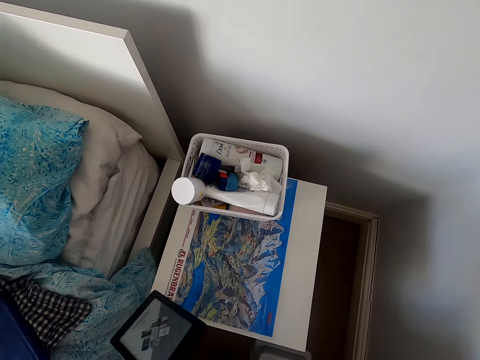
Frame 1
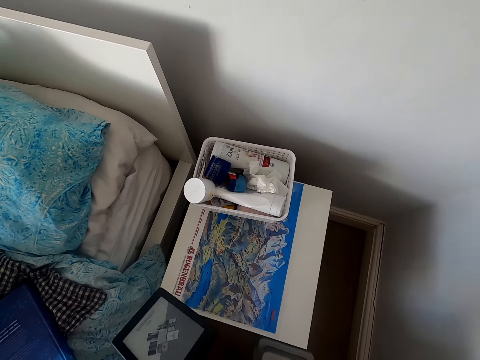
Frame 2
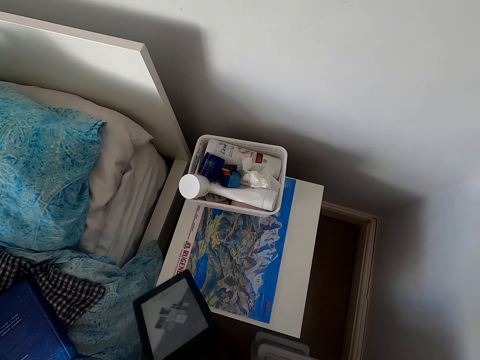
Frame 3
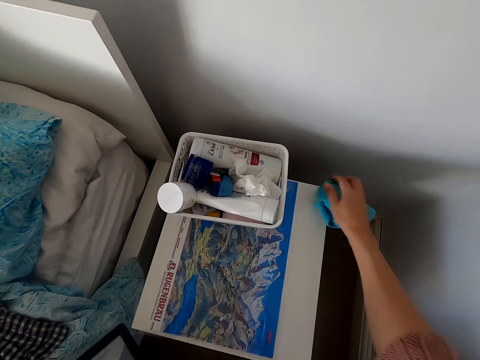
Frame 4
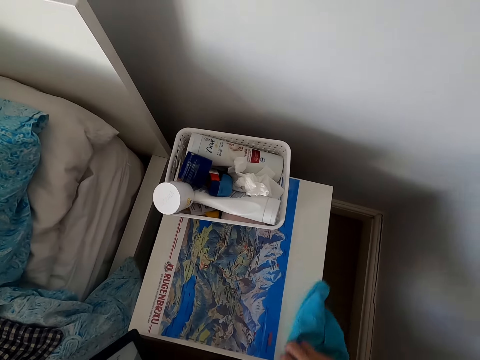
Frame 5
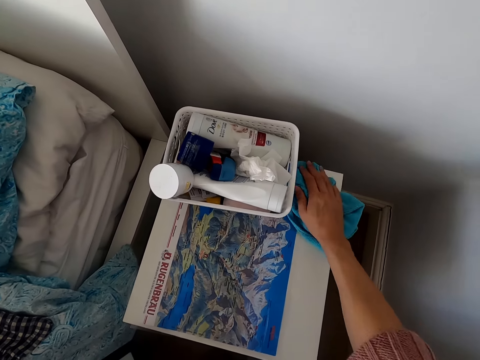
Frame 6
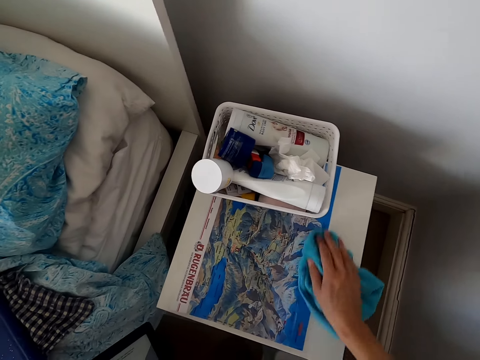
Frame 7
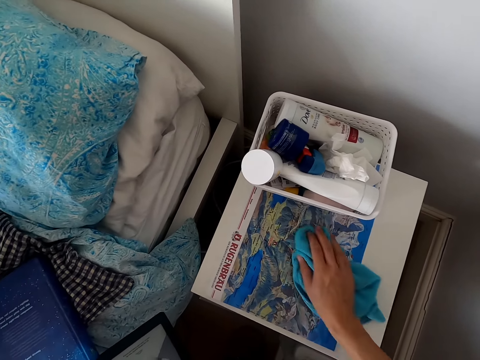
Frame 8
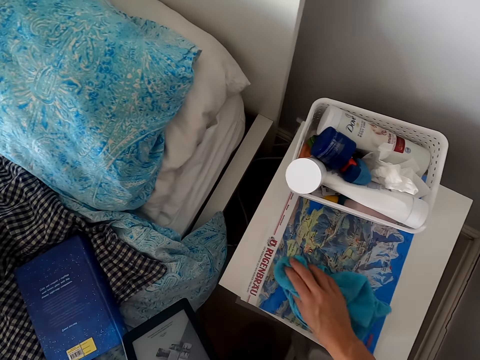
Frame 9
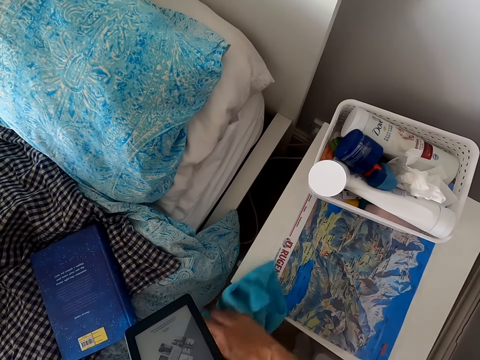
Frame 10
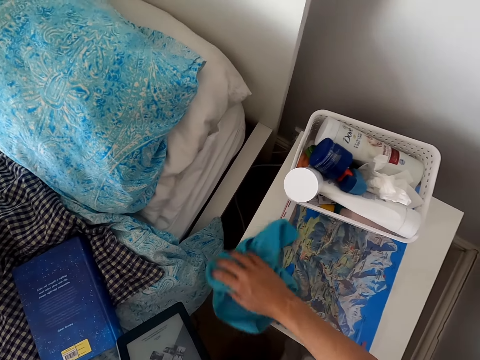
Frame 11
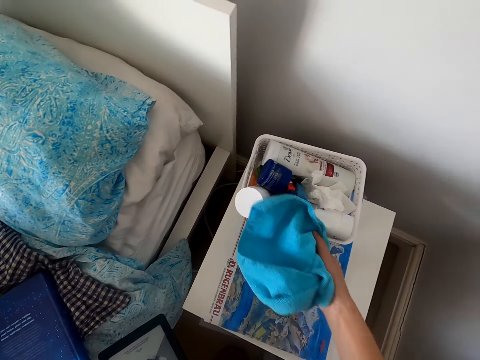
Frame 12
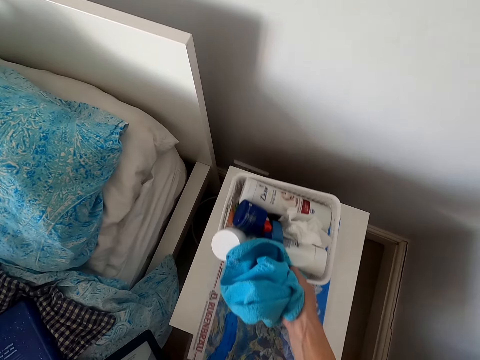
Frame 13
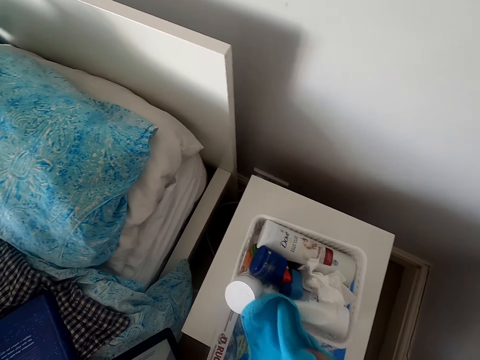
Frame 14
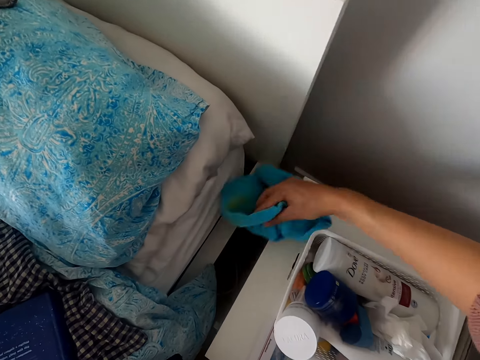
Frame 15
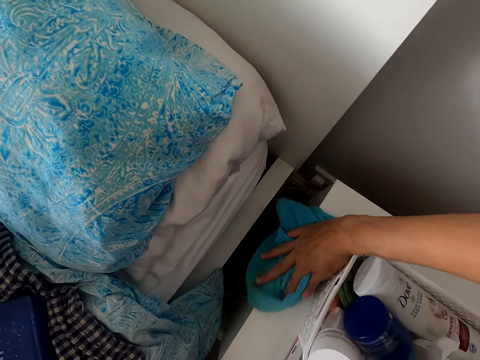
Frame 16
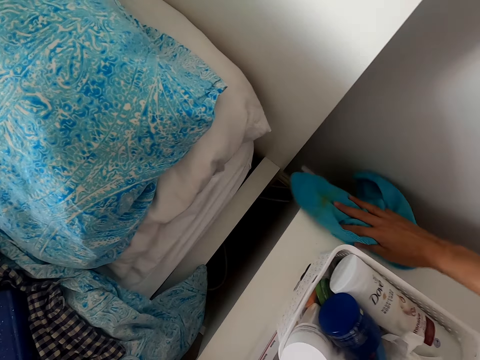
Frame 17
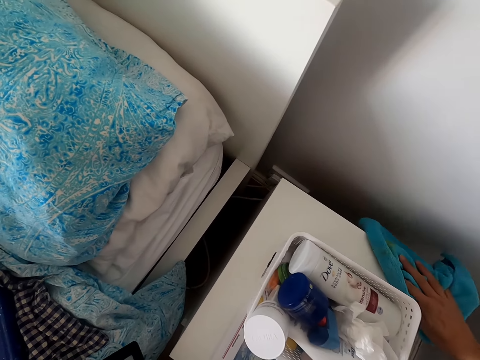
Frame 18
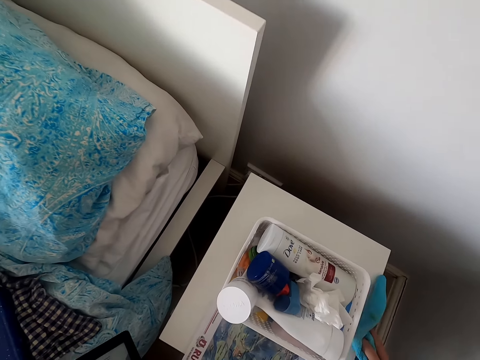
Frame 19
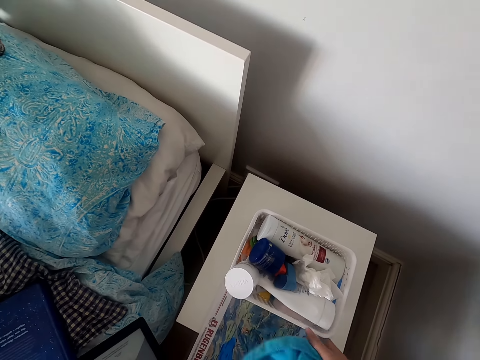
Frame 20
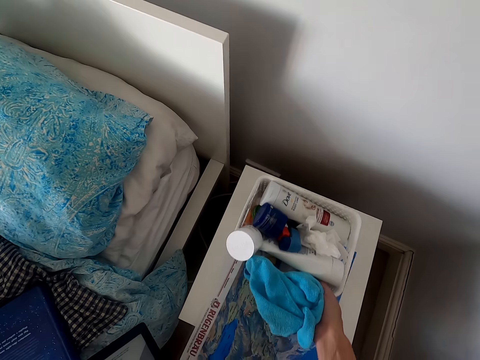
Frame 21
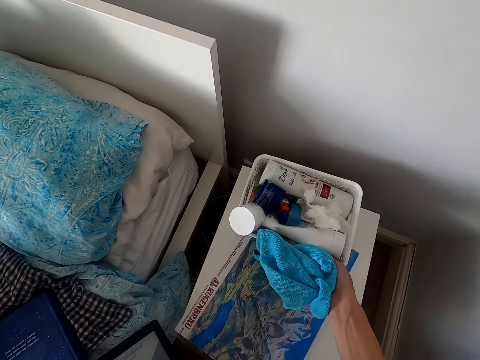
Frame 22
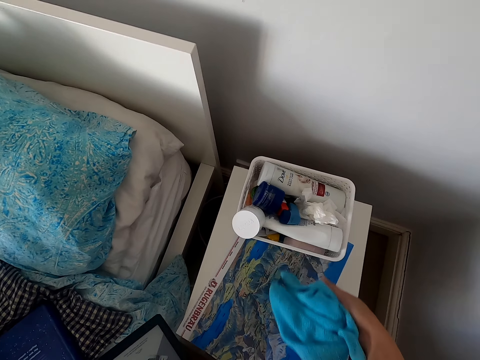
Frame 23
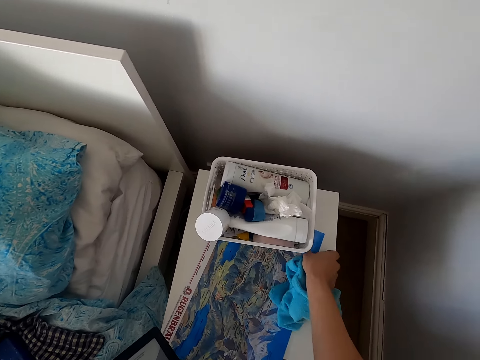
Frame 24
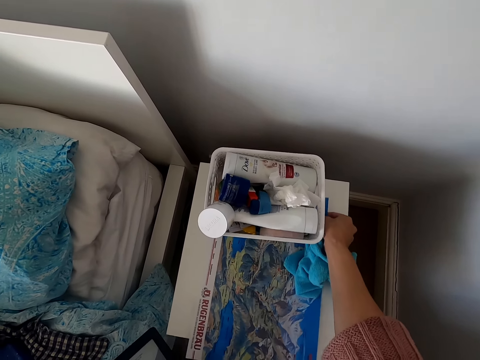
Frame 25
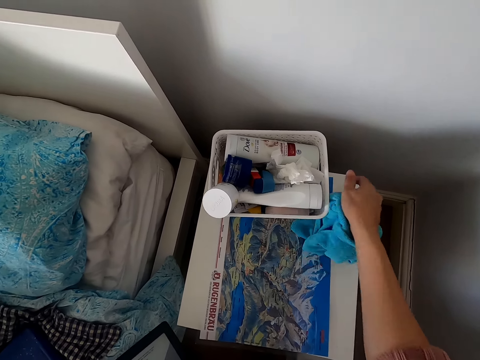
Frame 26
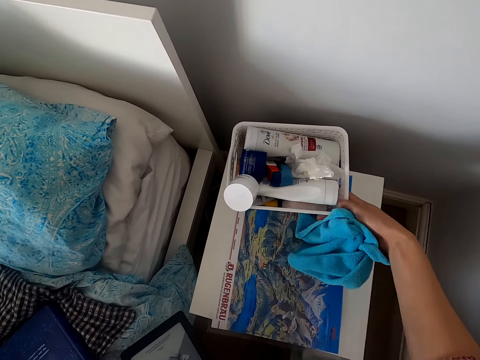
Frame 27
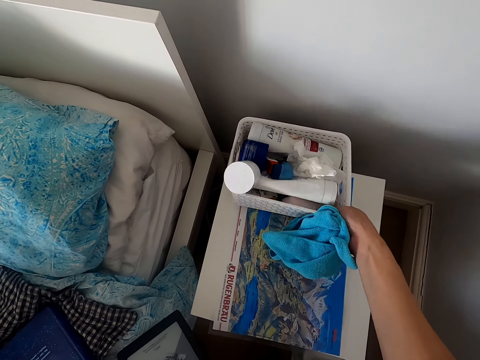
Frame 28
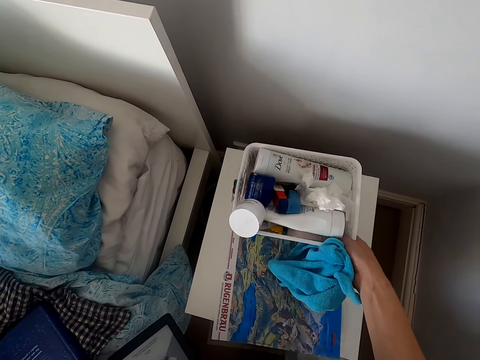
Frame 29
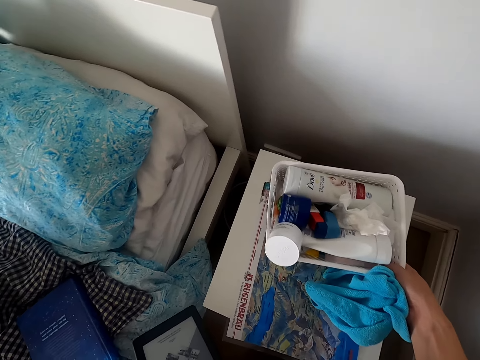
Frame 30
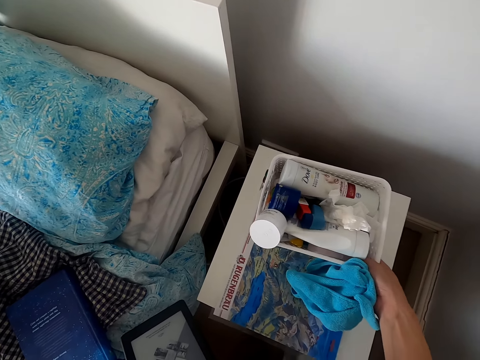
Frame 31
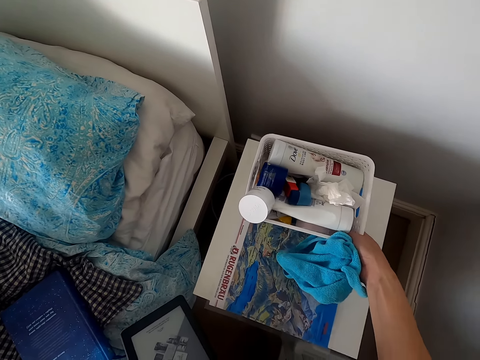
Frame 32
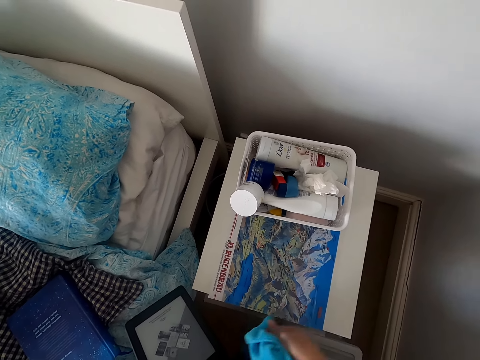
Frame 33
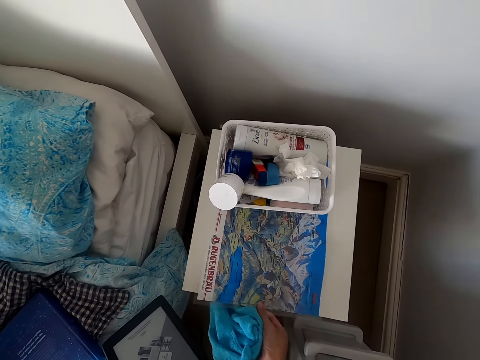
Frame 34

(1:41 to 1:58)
The camera wearer wipes on the table. They hold a tablet. They drag a bucket on the table. They wipe on the table. They move the bucket on the table. They align a magazine on the table. They align the bucket on the table.

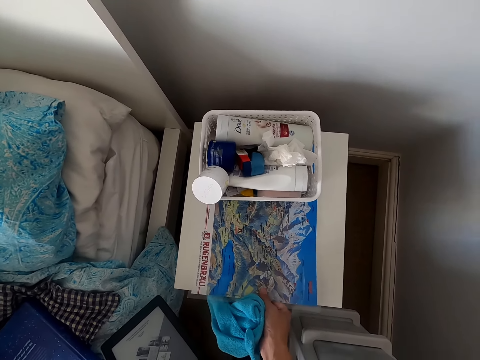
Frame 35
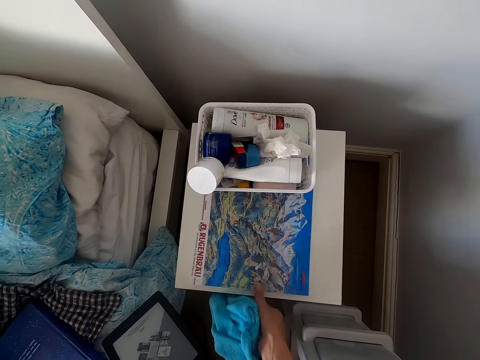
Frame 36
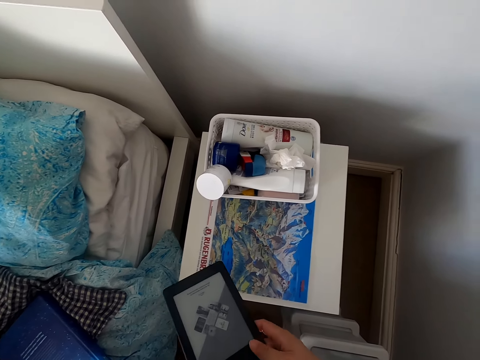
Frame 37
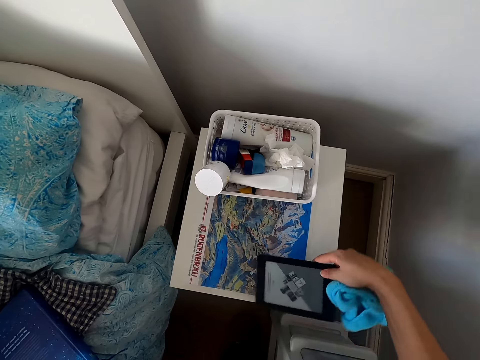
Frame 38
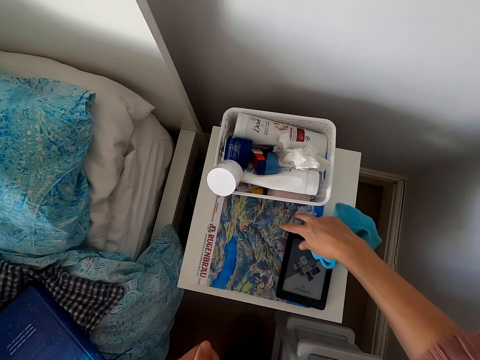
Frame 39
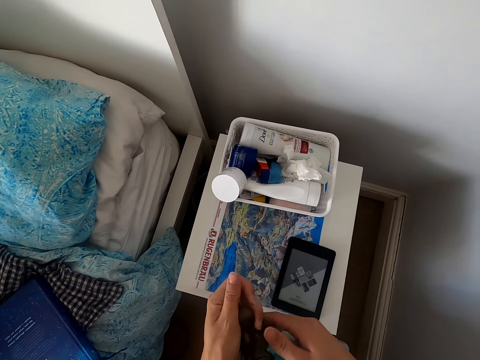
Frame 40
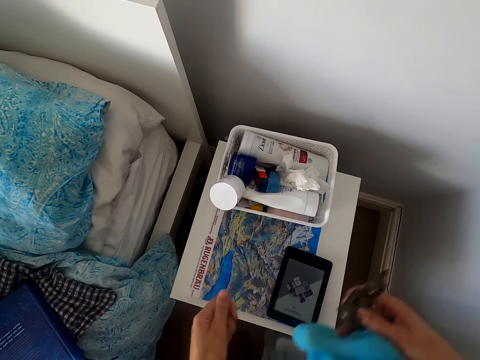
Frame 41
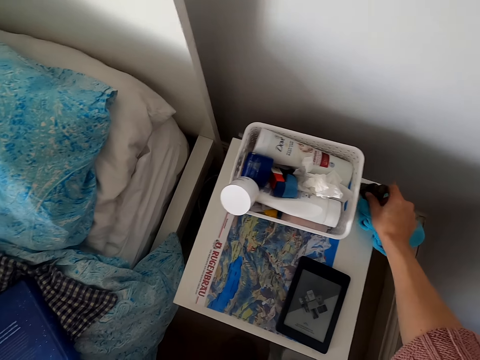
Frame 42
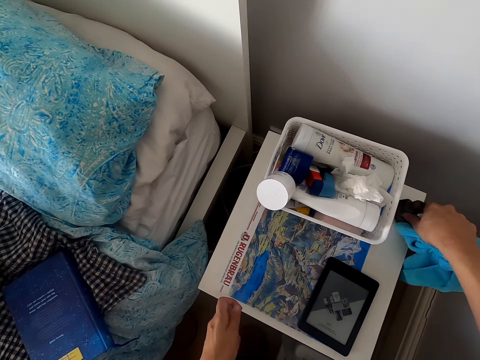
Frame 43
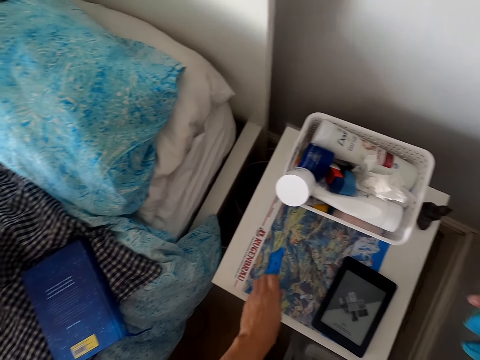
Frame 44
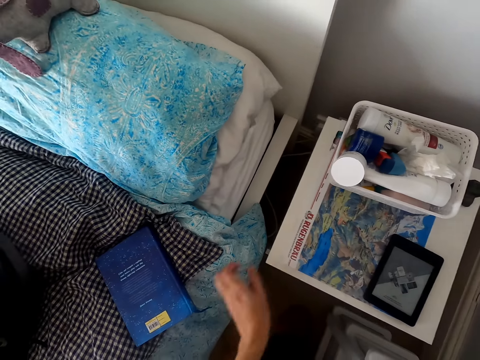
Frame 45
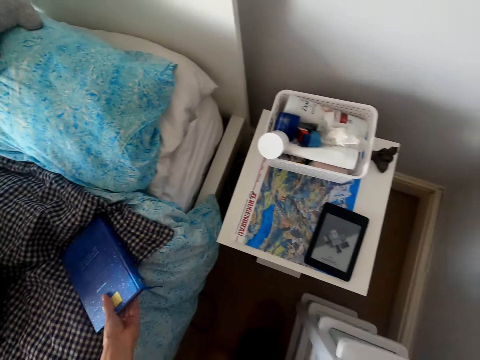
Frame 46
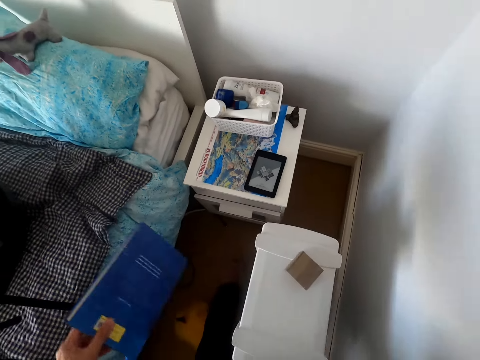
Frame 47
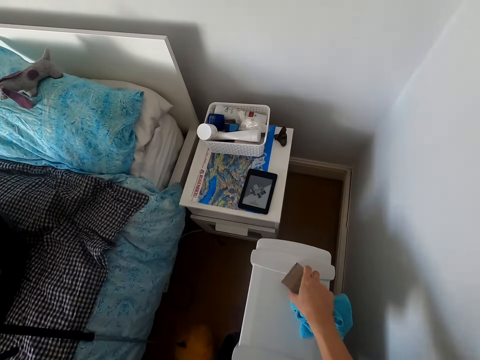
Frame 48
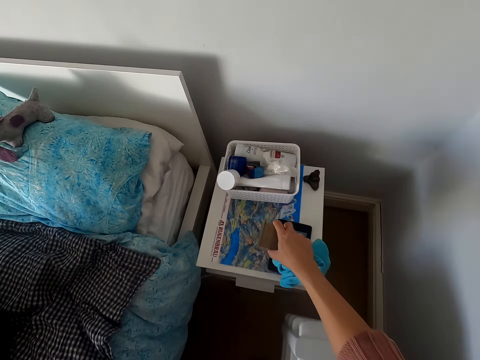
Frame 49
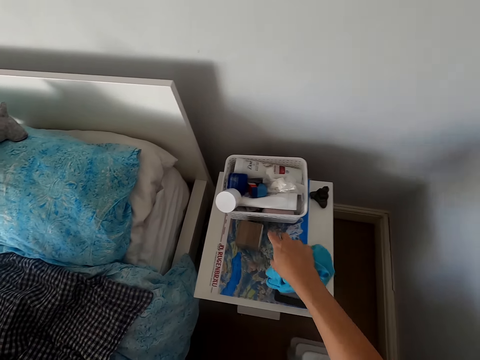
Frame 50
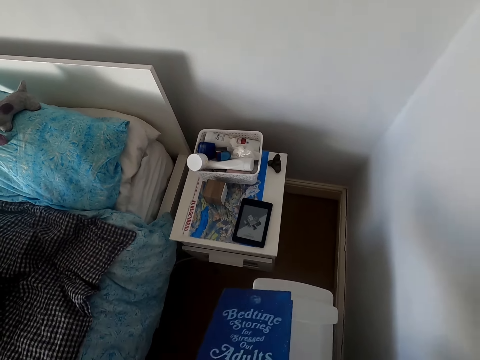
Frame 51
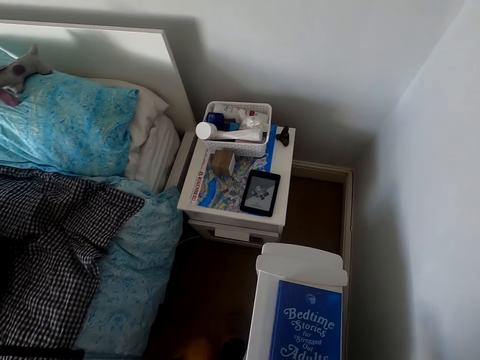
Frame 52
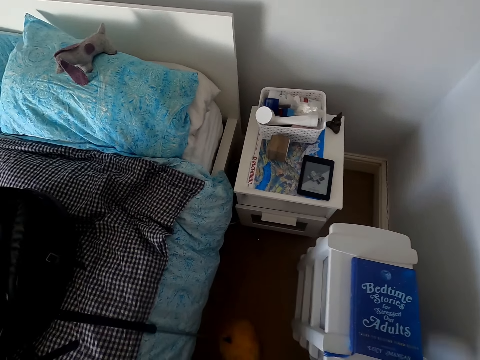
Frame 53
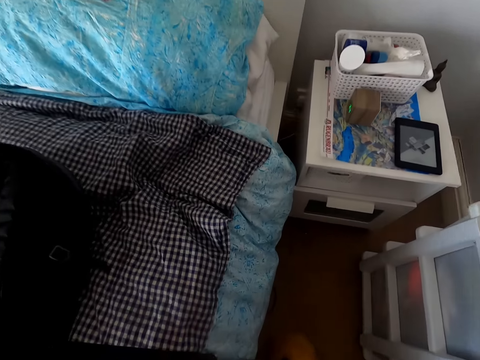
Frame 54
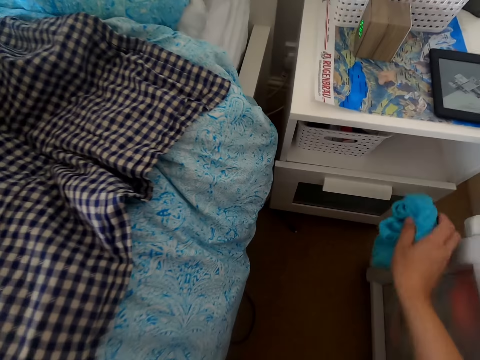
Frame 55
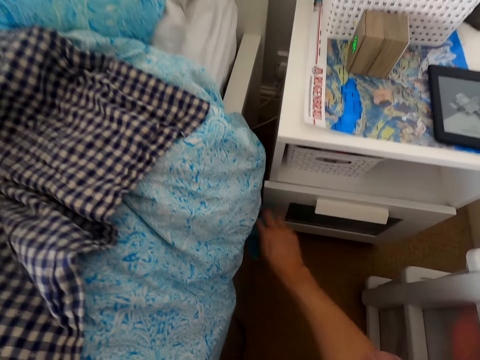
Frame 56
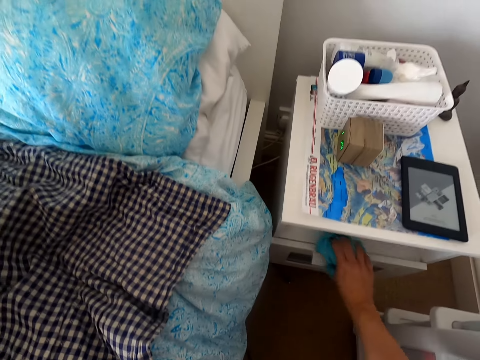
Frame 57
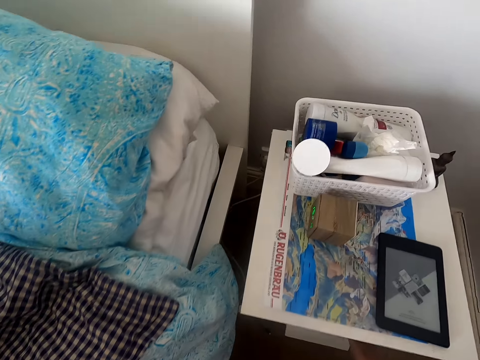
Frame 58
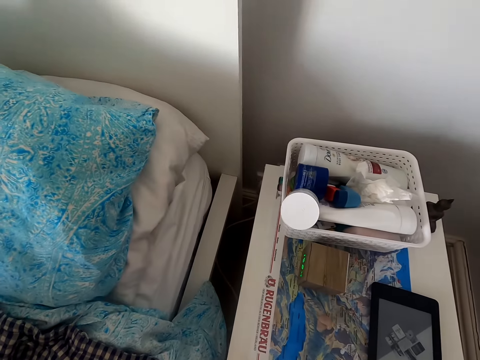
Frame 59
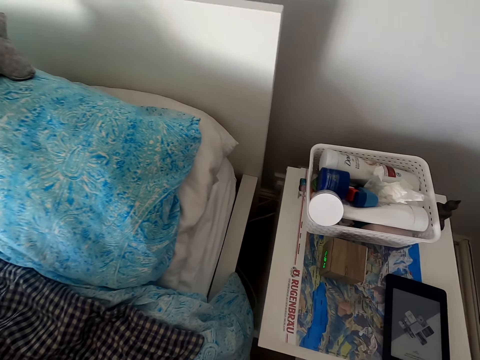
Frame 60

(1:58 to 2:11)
The camera wearer aligns a magazine on a table. They put the magazine on the table. They place the tablet on the table. They put a statue on the table. They place something on the cabinet. They put the fragrance on the table. They lift the book from the bed. They pick a box on a stand. They place something on the cabinet. They put the box on the table. They put the book on the stand. They pick a towel. They wipe the cabinet. They wipe on the table.
